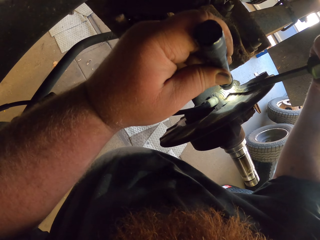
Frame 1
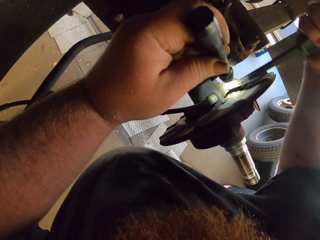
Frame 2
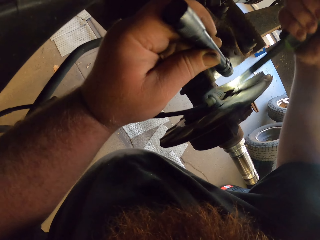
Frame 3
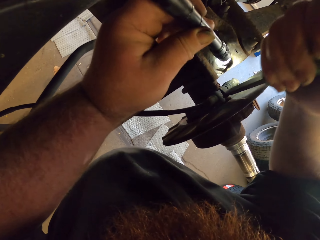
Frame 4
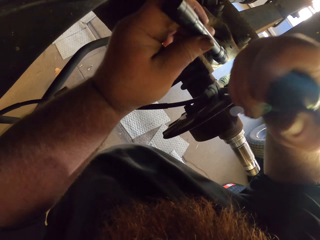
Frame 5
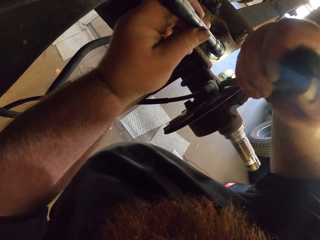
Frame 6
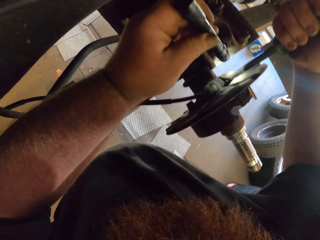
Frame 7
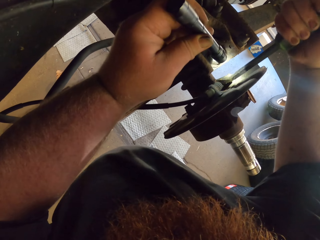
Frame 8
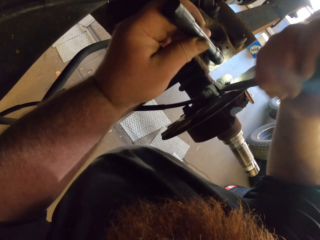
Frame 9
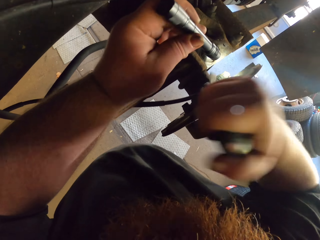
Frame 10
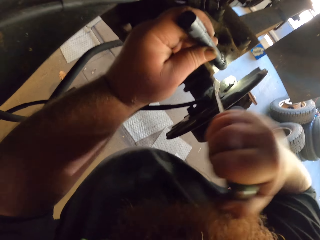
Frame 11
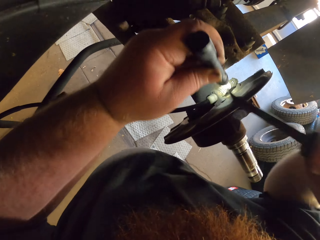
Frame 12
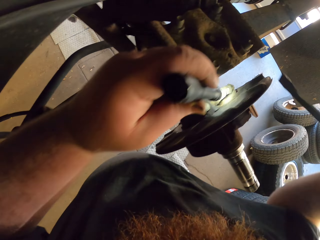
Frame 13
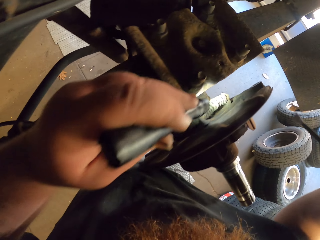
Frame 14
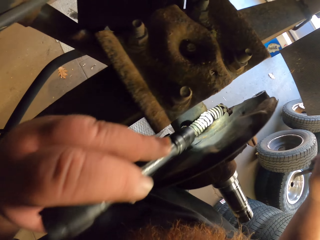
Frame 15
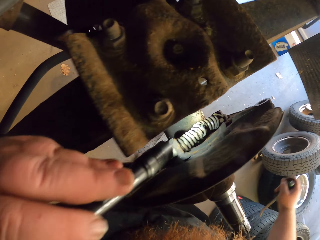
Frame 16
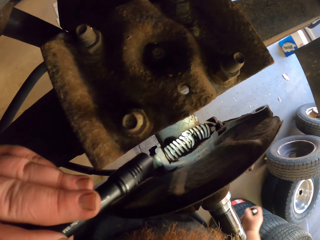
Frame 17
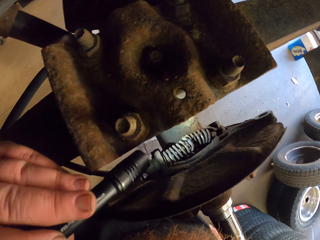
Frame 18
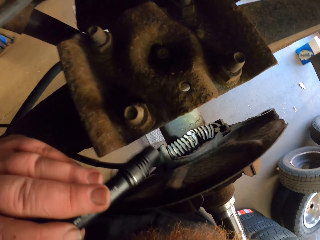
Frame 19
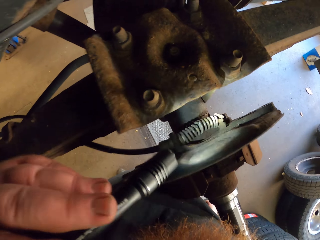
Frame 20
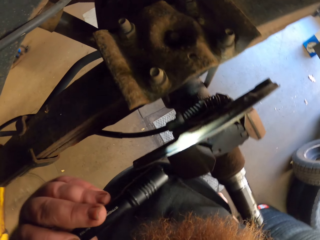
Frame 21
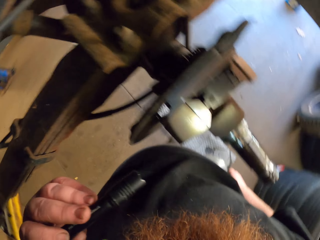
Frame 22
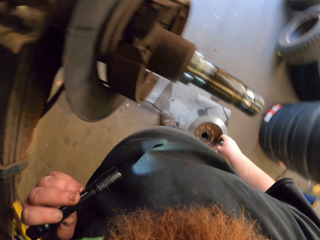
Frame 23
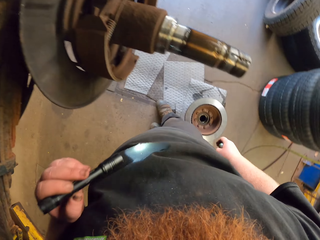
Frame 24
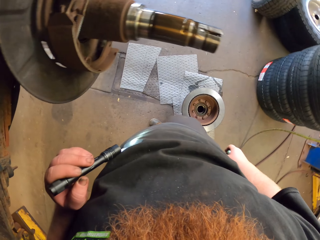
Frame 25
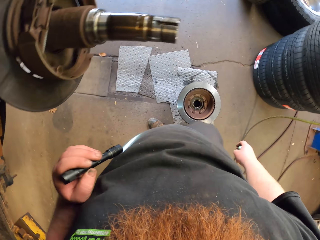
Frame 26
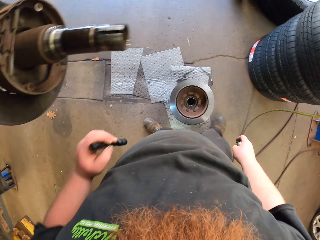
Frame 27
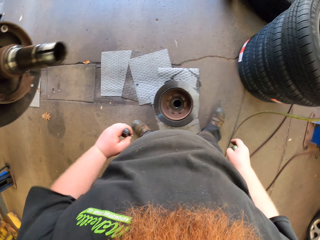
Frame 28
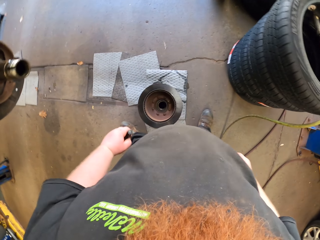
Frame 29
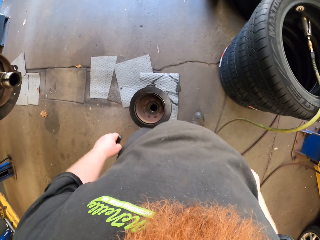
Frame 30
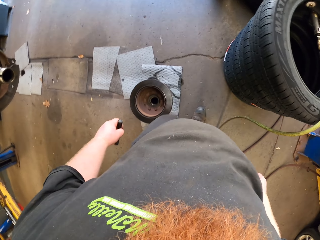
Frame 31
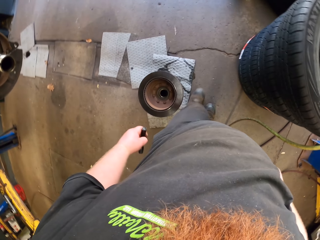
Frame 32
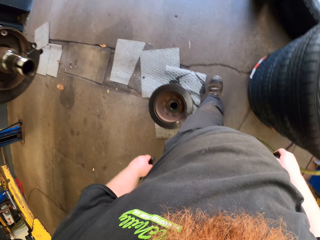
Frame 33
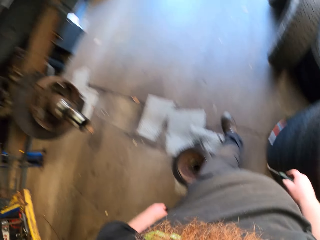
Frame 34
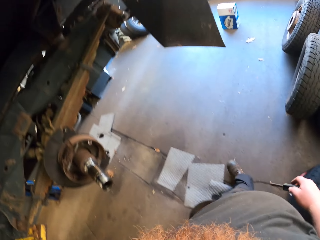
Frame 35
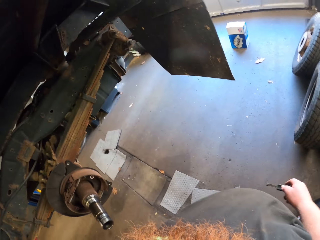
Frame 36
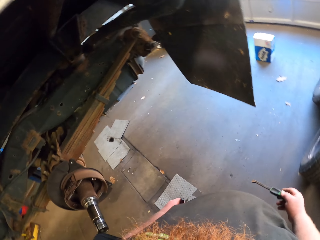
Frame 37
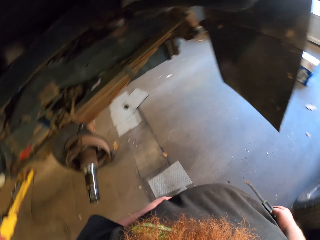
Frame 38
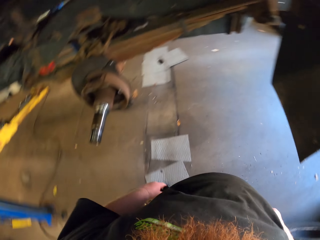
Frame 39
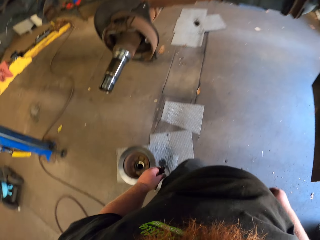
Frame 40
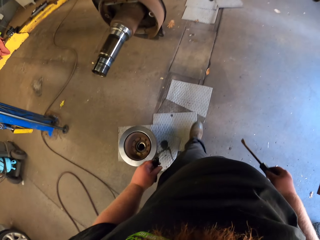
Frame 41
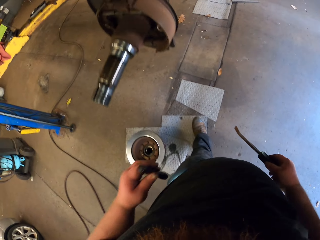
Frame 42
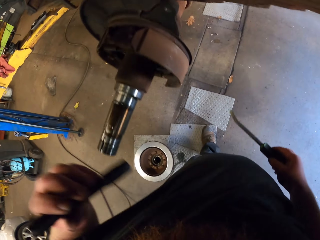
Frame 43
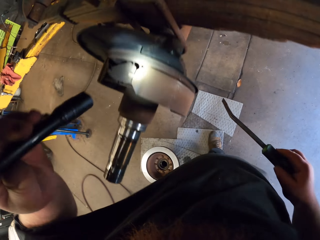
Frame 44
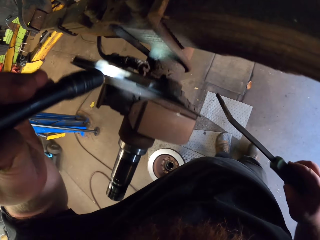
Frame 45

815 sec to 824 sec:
The camera wearer uses the torch light to look at the brake cable. He puts down his right hand. He turns back. He walks around.

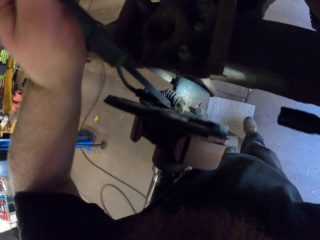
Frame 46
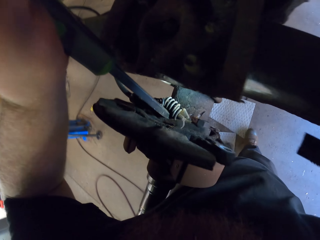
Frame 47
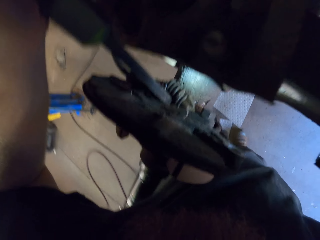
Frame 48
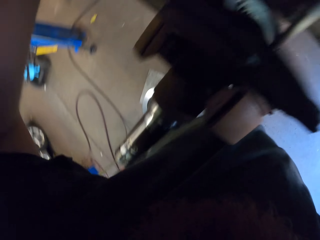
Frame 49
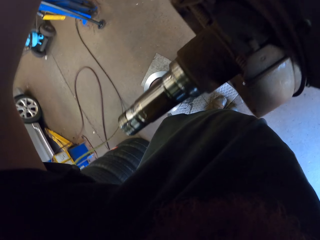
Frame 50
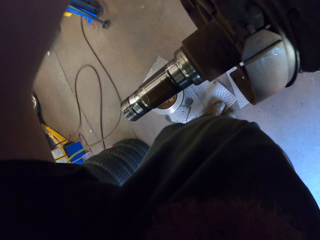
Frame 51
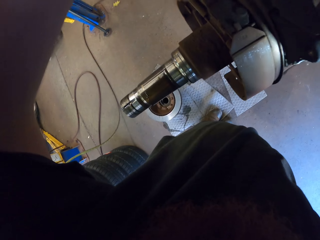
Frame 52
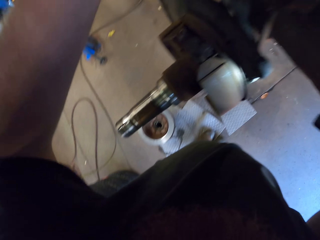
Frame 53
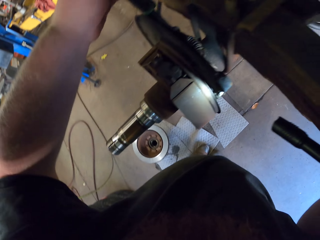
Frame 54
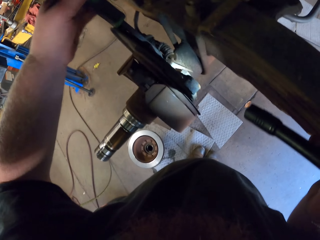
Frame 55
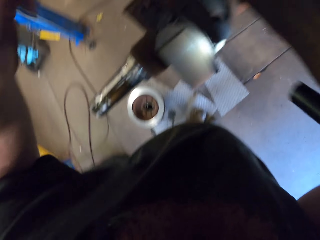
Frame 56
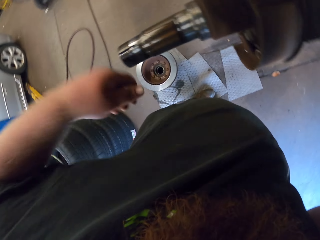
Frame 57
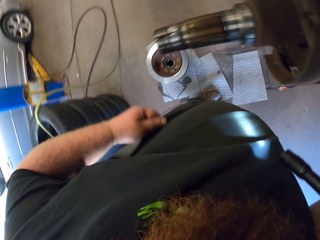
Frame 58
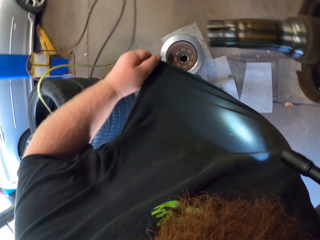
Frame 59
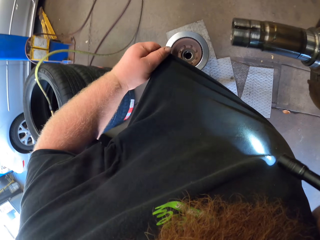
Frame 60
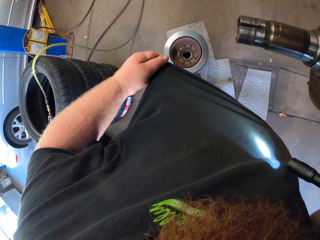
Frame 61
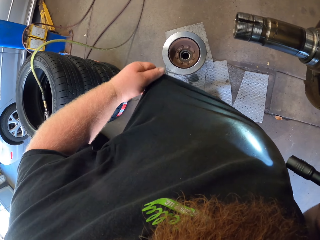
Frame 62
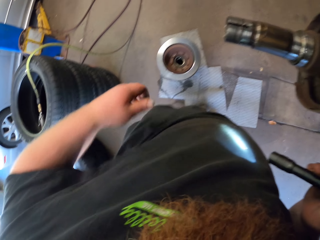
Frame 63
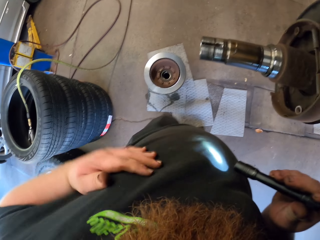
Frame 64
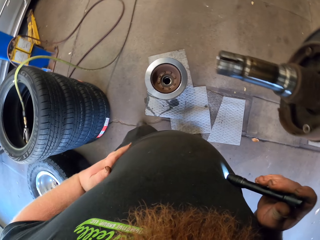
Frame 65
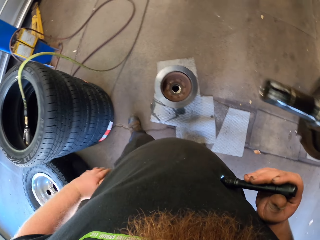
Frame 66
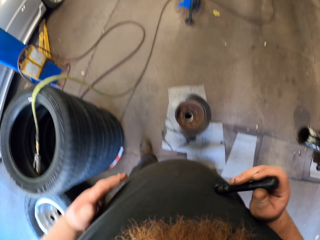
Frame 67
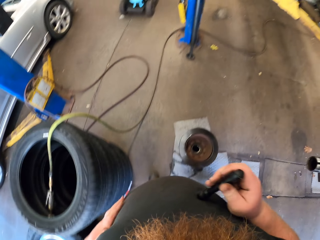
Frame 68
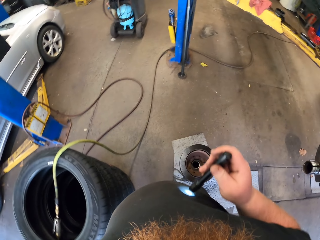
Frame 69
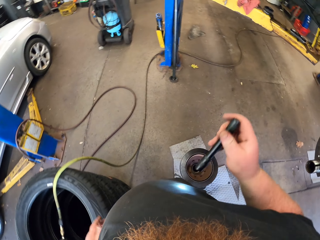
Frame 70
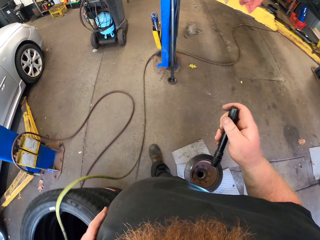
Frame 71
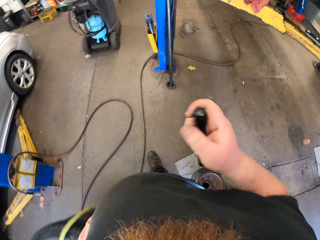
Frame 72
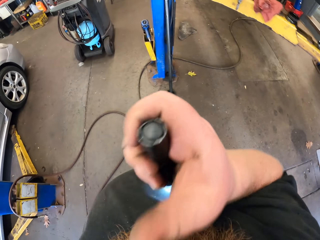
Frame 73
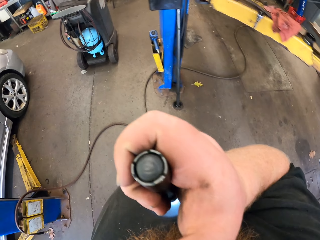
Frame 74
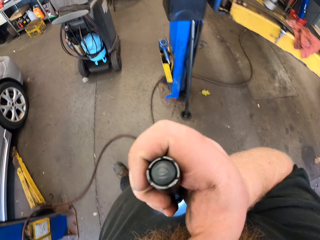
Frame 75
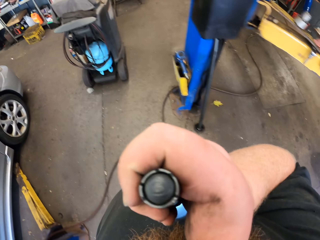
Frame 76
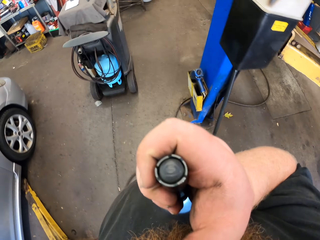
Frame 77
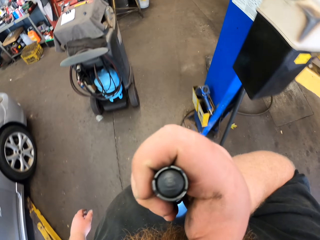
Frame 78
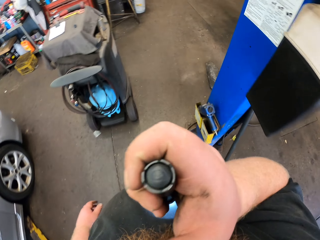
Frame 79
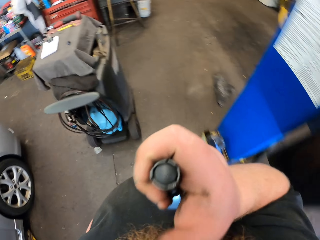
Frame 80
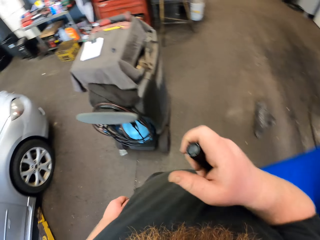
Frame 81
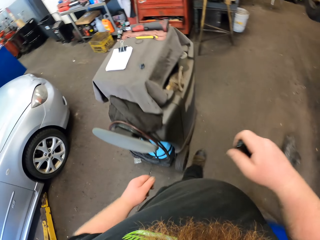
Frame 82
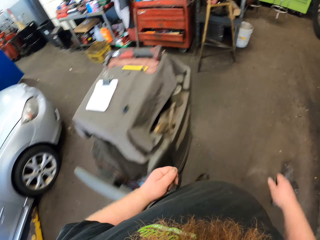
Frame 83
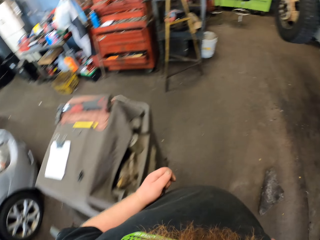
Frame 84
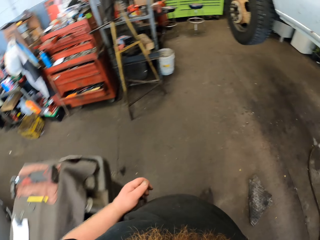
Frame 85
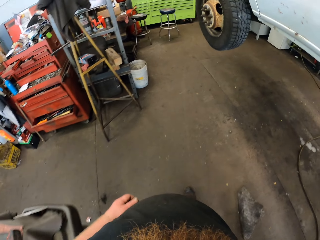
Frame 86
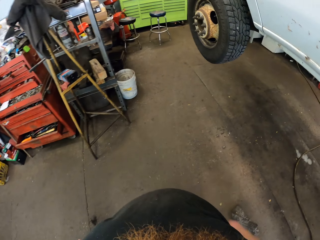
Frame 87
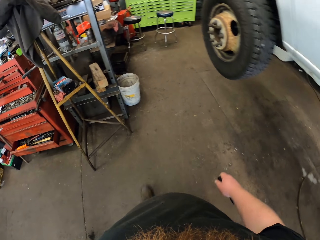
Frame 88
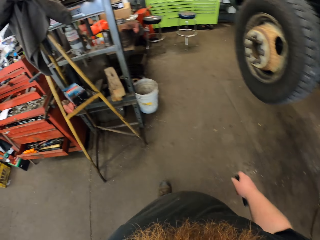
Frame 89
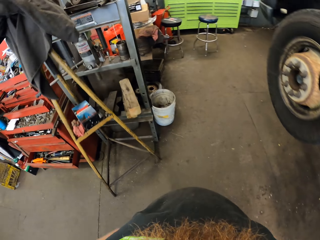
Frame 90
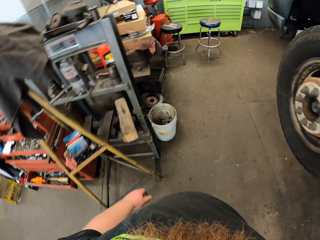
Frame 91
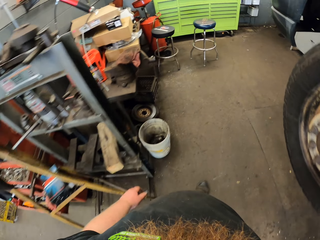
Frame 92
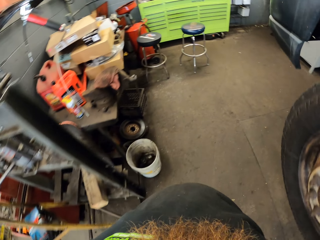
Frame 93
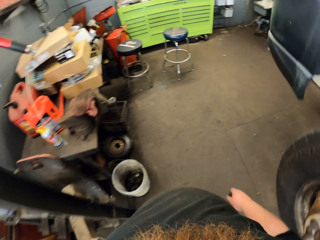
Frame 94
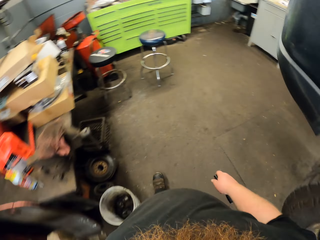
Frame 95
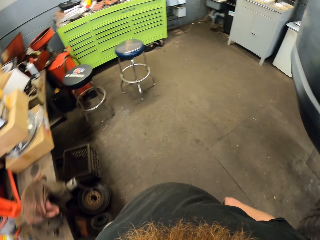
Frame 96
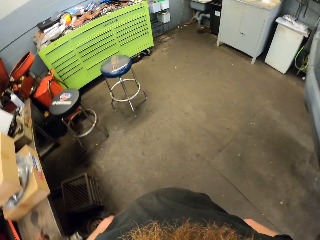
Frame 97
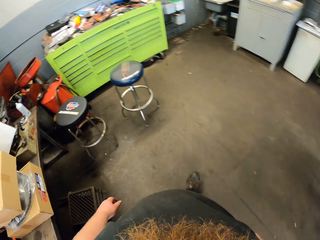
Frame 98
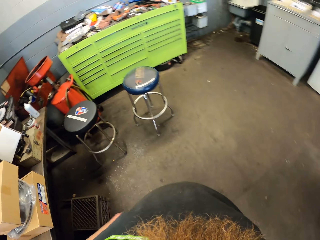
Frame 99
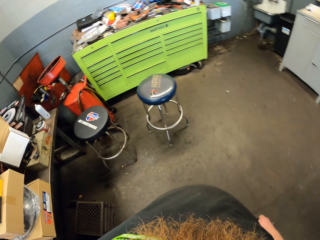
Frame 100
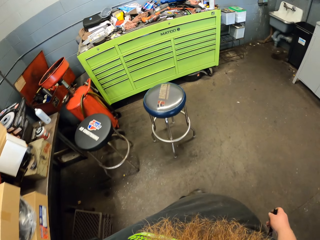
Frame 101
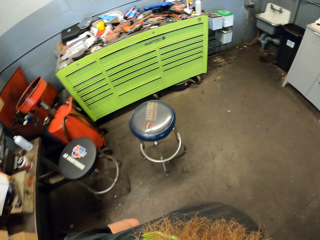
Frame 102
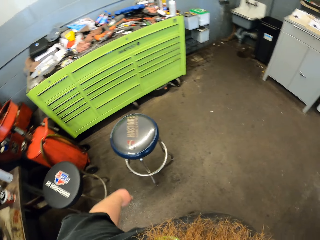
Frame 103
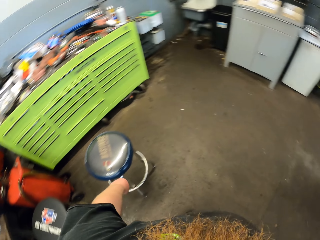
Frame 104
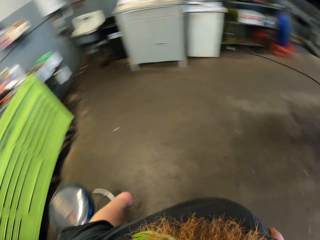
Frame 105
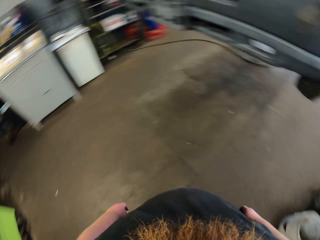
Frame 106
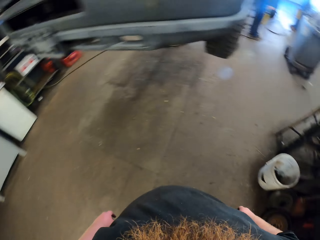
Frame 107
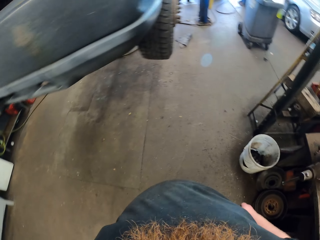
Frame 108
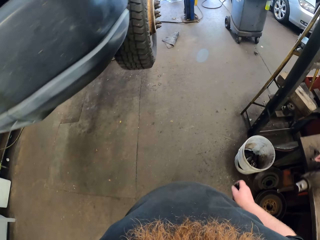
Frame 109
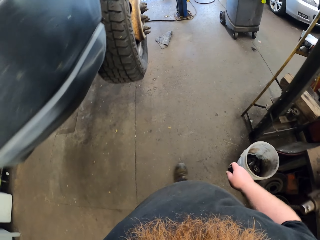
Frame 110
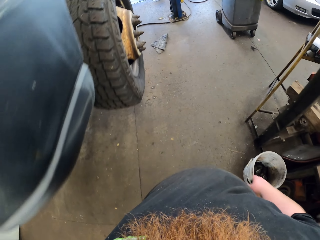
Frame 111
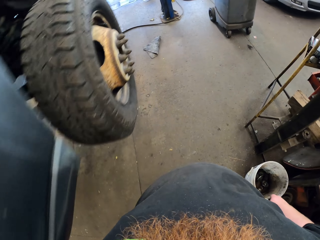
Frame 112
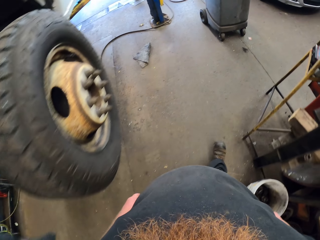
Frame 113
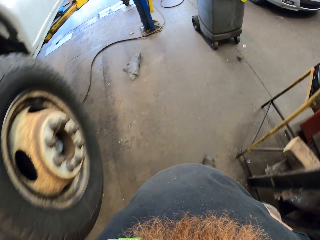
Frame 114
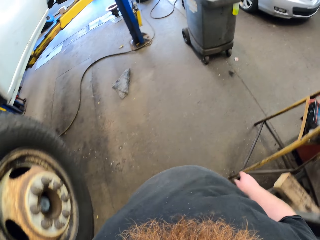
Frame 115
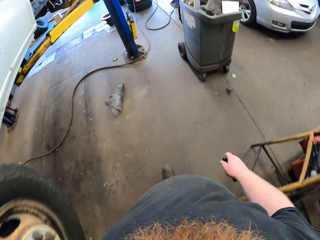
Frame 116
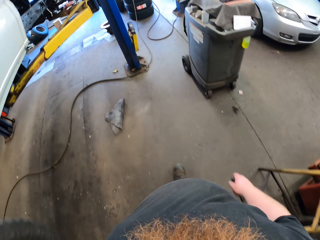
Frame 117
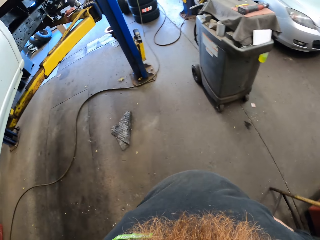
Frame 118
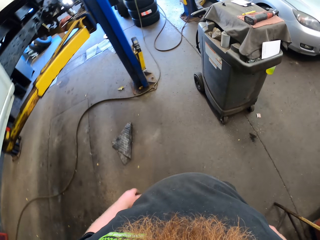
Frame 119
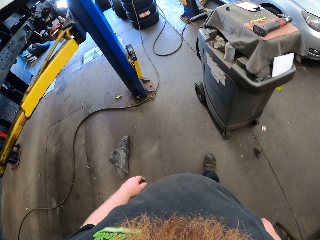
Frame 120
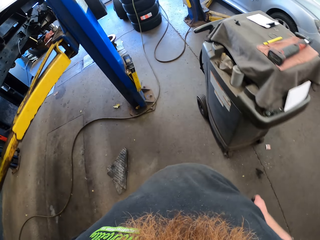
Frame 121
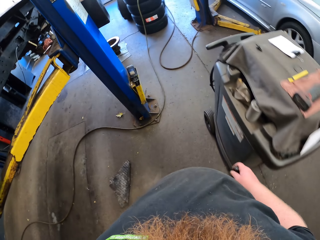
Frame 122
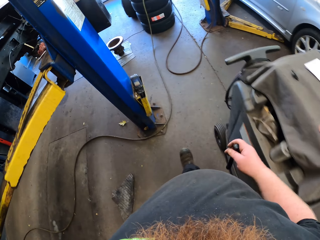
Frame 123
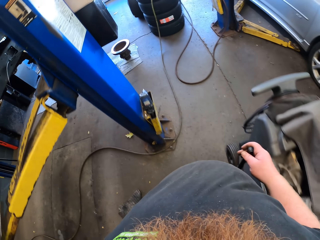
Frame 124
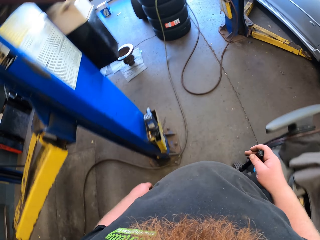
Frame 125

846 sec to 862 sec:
The camera wearer removes his left hand on the screwdriver. He stops removing the spring. He looks at the t-shirt. He touches his t-shirt with his left hand. He walks. He wipes the t-shirt with his left hand. He walks. He lifts his right hand. He walks. He looks around.
